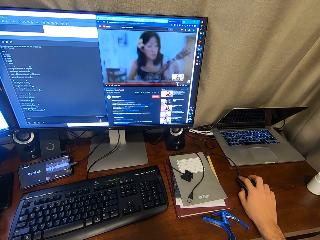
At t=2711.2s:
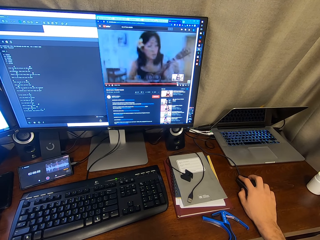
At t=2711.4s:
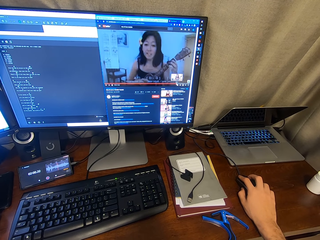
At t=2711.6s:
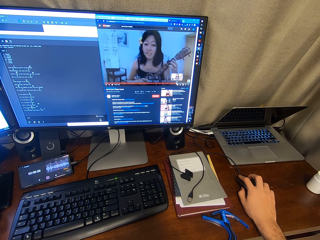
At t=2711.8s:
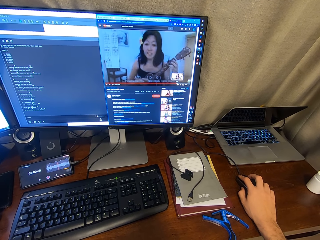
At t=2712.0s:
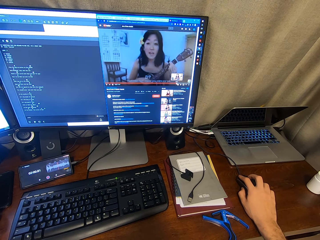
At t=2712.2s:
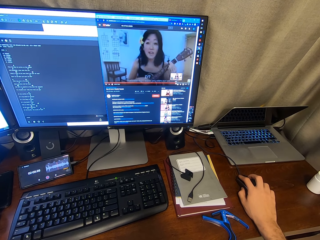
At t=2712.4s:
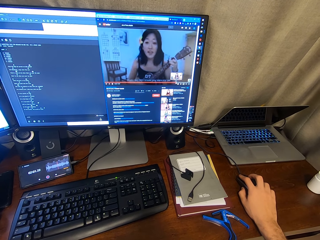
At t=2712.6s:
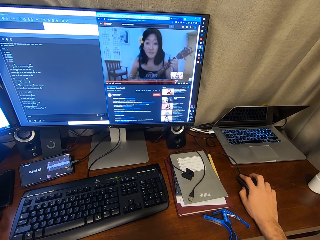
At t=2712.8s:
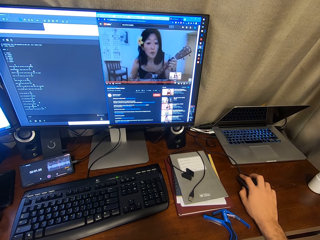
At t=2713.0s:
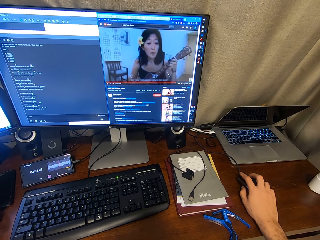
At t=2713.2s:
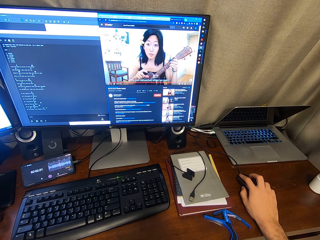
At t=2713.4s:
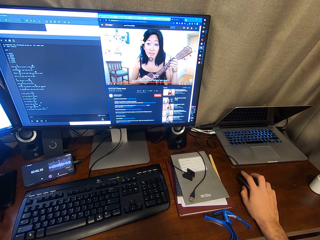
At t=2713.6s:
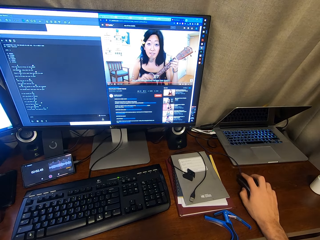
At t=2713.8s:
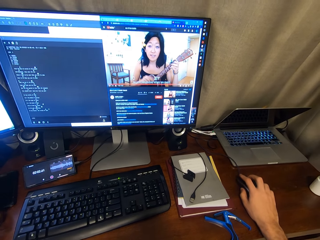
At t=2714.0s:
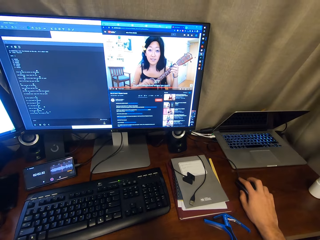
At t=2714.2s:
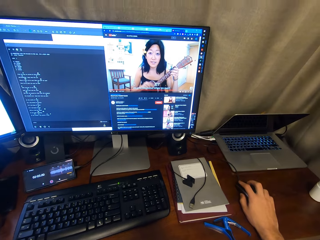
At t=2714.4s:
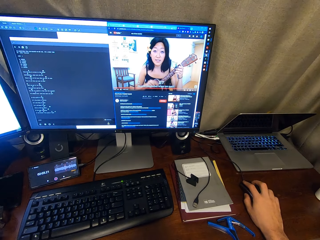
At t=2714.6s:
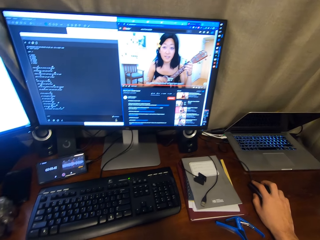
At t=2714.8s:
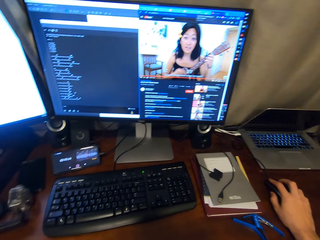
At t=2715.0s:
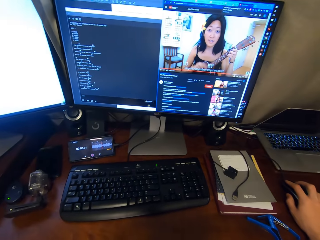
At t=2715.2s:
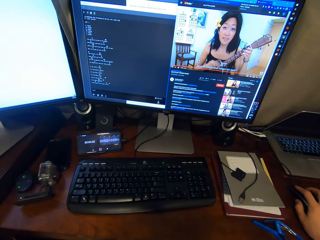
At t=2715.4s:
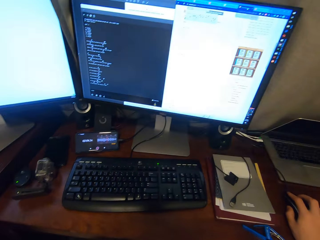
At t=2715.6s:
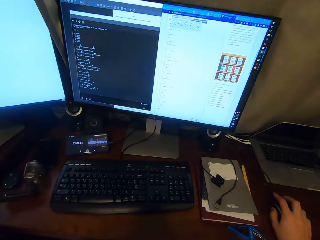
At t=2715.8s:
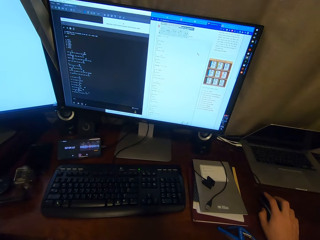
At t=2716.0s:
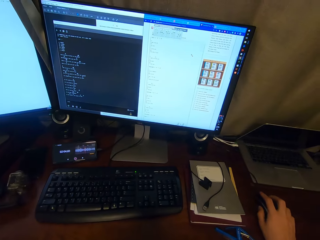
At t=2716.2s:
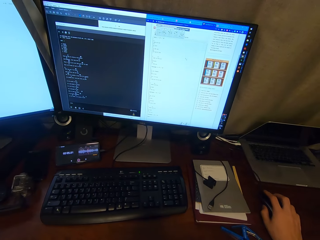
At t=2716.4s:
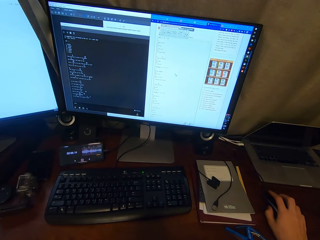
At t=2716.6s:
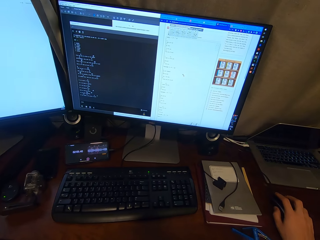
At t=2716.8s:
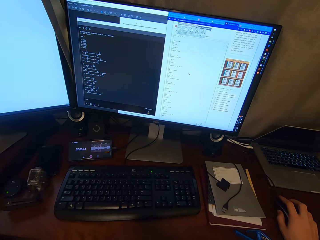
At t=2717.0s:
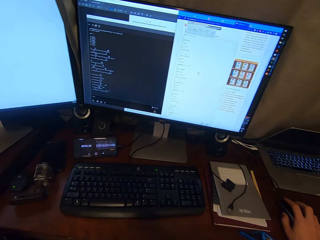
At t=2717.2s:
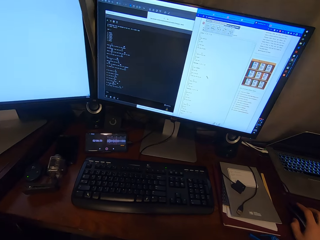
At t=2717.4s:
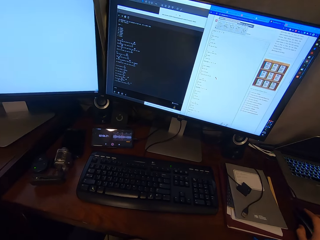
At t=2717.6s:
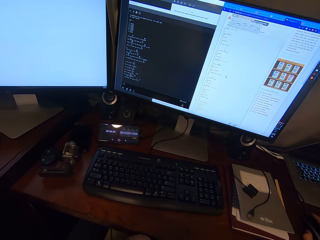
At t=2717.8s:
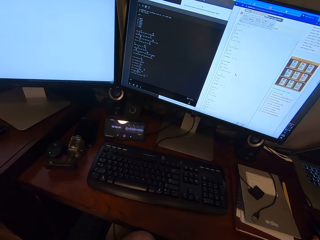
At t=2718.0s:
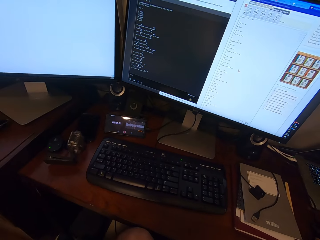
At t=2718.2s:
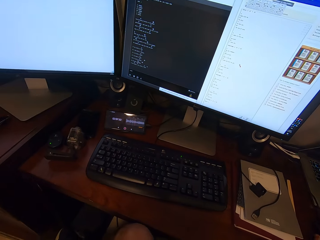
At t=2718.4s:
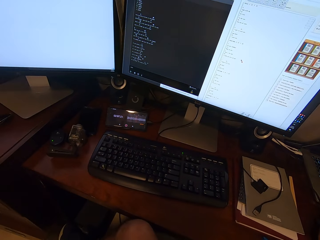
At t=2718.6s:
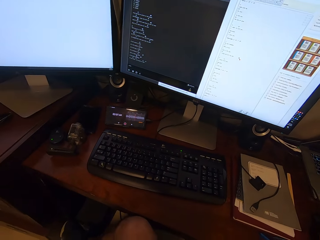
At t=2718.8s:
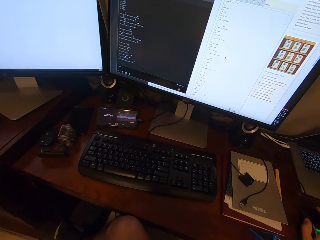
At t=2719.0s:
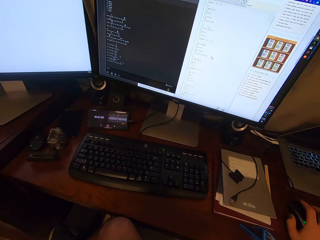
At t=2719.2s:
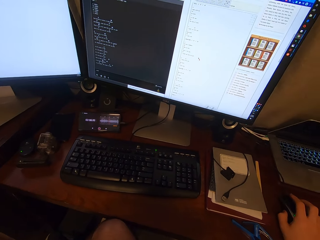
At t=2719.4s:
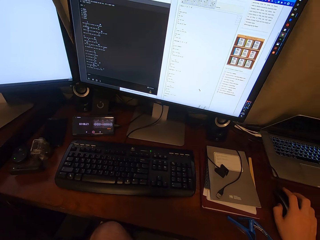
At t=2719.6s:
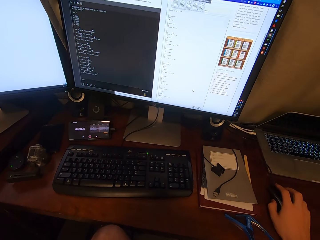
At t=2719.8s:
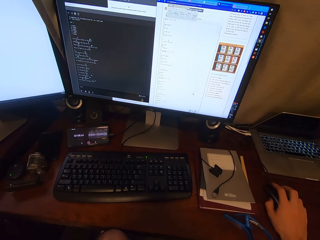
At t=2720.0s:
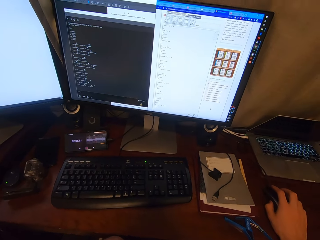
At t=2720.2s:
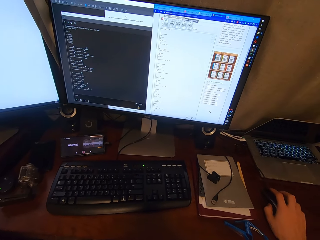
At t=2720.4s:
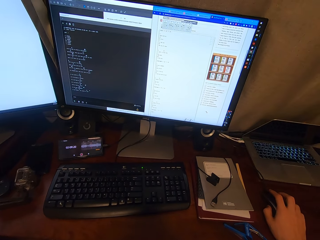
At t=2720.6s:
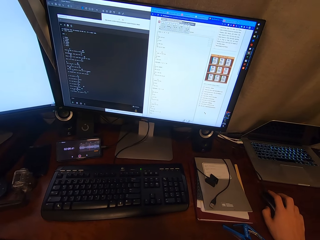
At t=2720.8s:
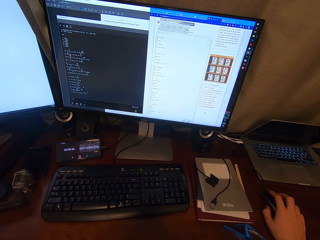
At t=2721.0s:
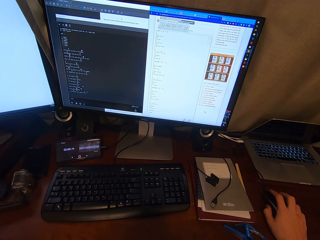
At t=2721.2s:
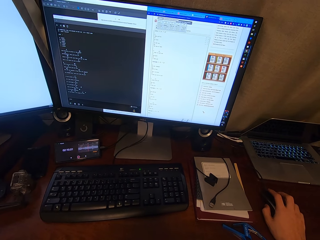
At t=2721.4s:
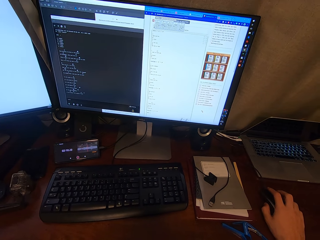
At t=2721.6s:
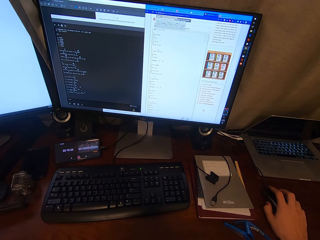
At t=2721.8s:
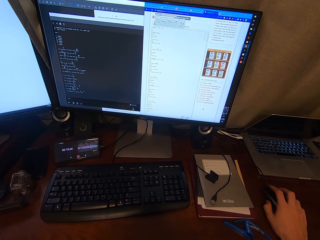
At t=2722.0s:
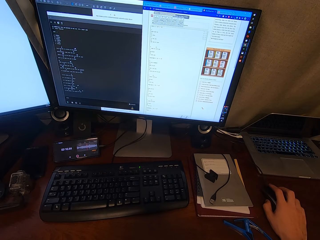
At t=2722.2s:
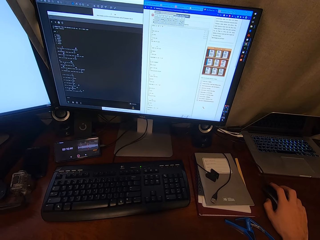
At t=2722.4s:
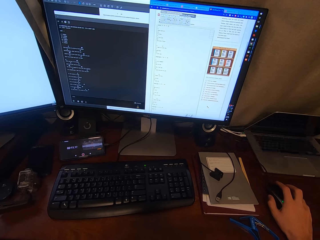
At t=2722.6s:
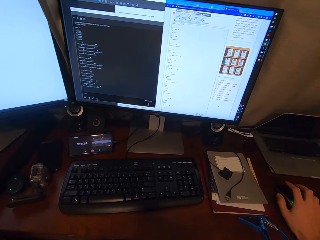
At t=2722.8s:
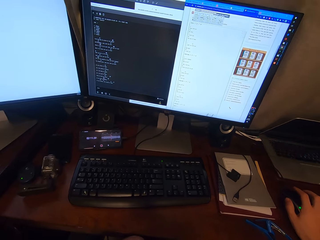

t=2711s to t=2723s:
The camera wearer looks around.

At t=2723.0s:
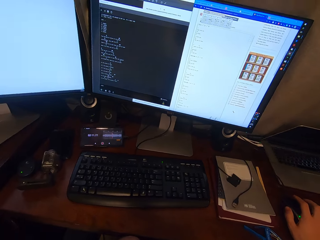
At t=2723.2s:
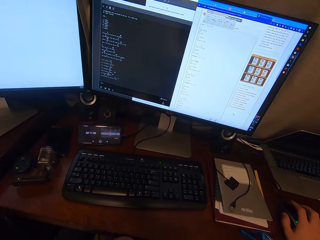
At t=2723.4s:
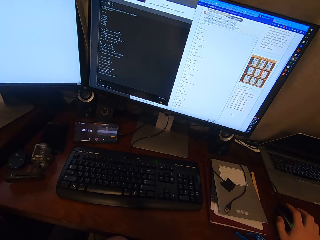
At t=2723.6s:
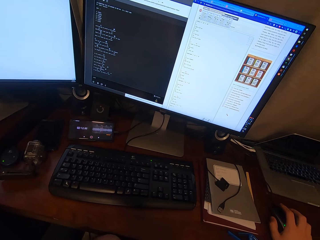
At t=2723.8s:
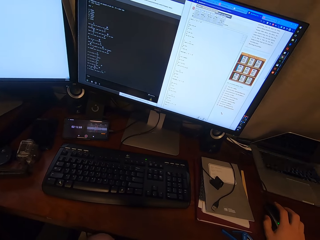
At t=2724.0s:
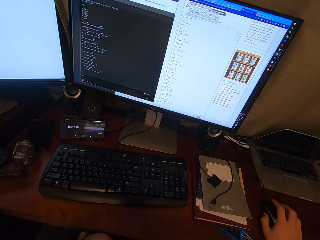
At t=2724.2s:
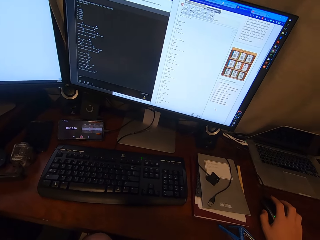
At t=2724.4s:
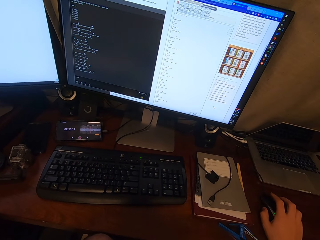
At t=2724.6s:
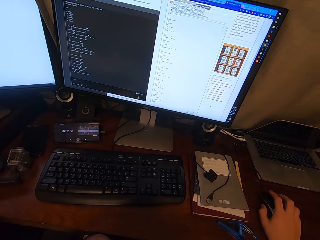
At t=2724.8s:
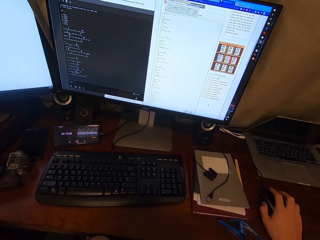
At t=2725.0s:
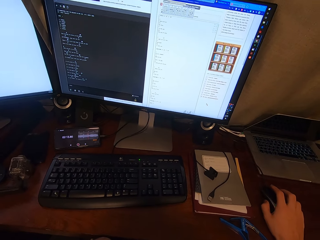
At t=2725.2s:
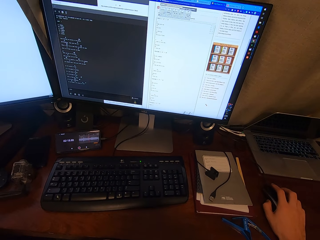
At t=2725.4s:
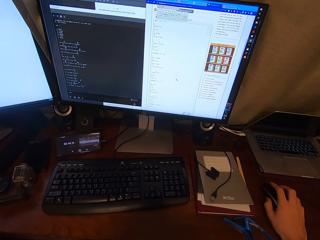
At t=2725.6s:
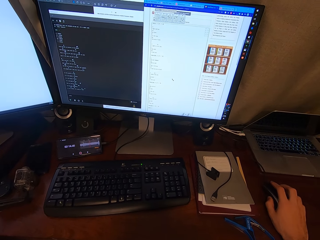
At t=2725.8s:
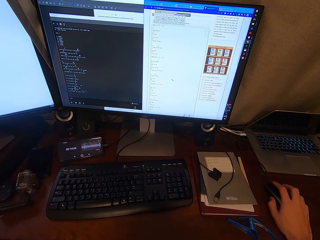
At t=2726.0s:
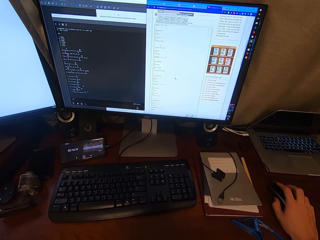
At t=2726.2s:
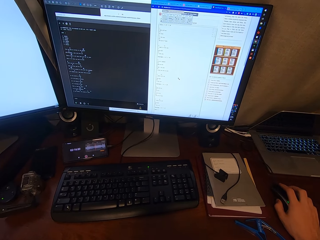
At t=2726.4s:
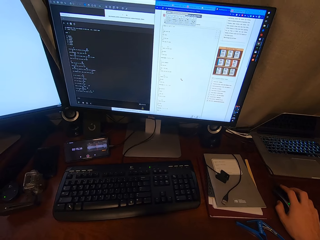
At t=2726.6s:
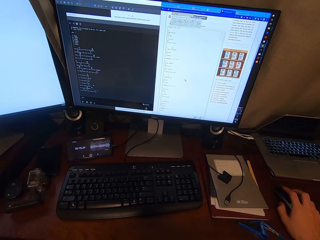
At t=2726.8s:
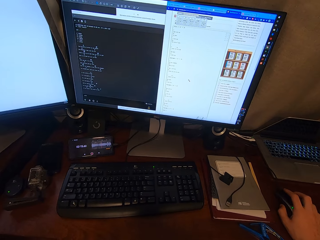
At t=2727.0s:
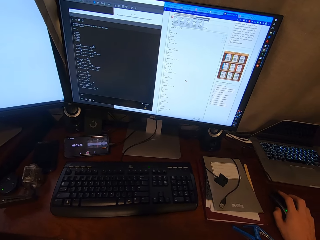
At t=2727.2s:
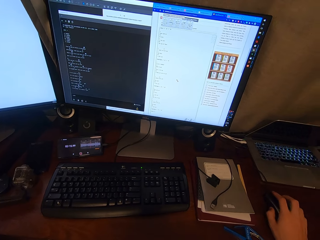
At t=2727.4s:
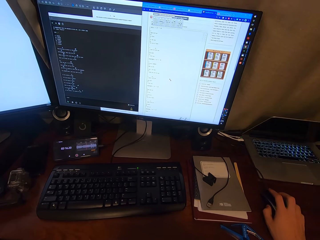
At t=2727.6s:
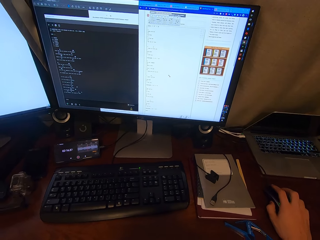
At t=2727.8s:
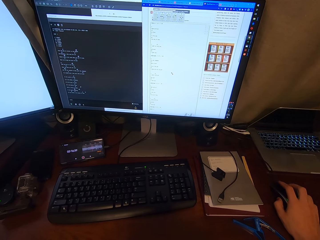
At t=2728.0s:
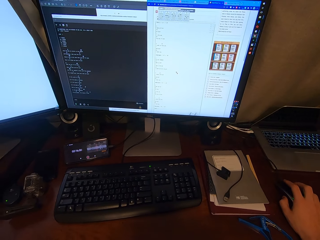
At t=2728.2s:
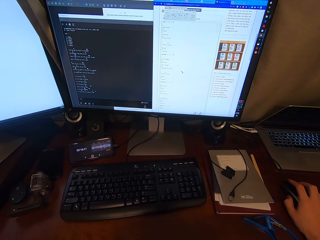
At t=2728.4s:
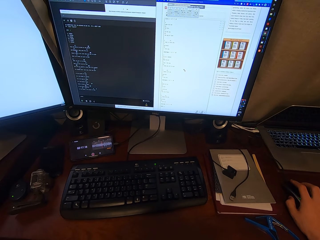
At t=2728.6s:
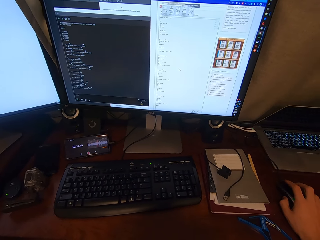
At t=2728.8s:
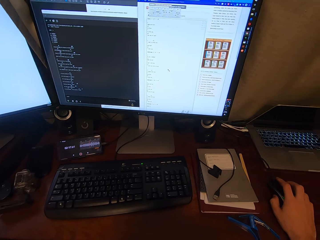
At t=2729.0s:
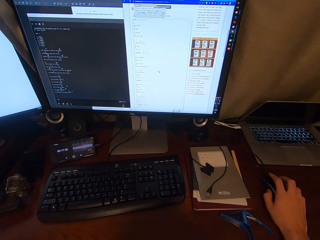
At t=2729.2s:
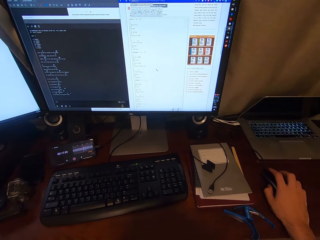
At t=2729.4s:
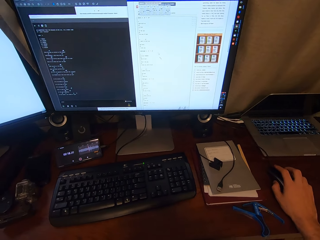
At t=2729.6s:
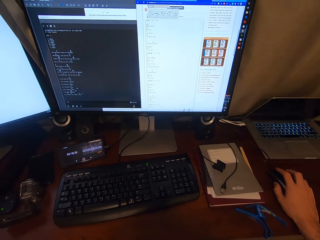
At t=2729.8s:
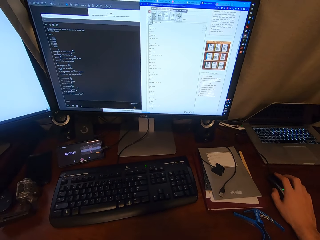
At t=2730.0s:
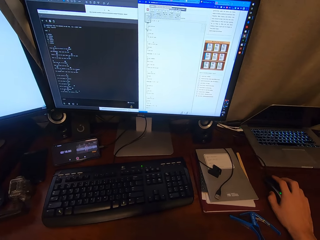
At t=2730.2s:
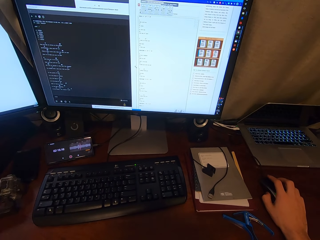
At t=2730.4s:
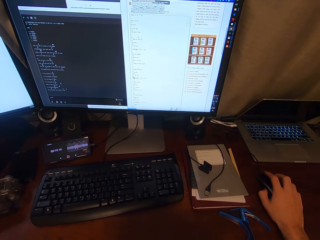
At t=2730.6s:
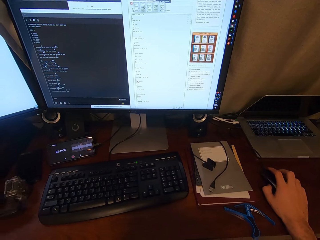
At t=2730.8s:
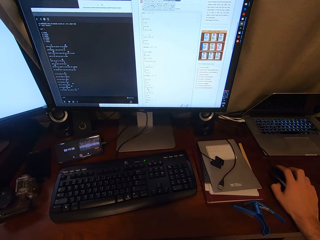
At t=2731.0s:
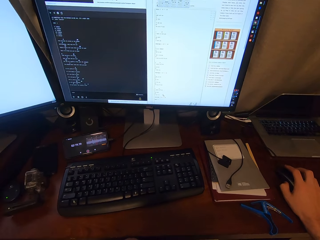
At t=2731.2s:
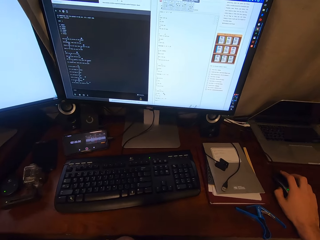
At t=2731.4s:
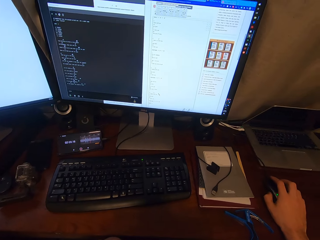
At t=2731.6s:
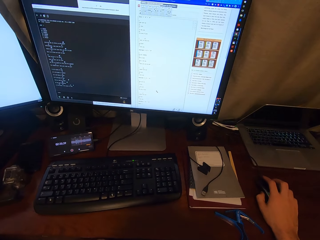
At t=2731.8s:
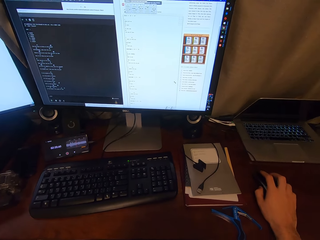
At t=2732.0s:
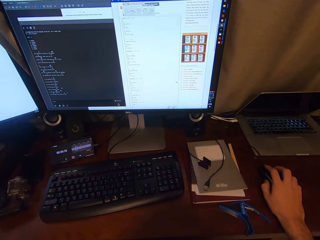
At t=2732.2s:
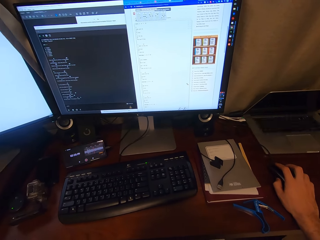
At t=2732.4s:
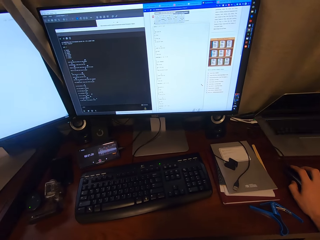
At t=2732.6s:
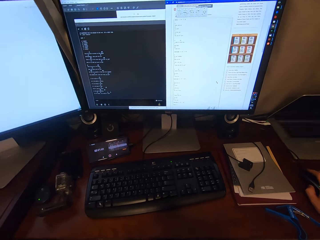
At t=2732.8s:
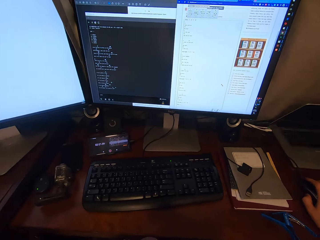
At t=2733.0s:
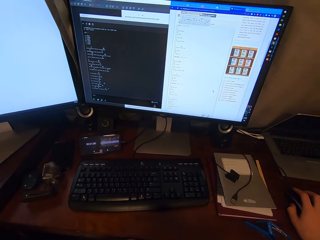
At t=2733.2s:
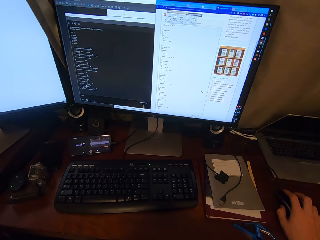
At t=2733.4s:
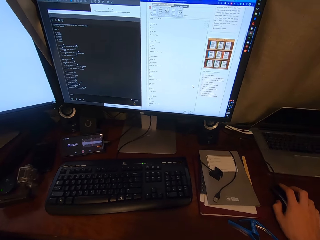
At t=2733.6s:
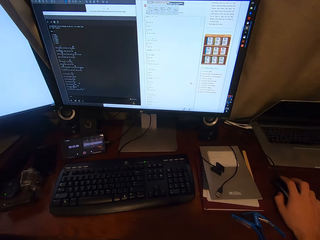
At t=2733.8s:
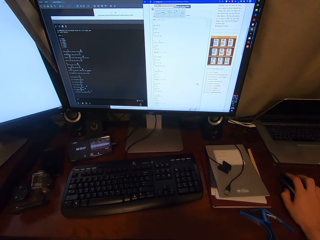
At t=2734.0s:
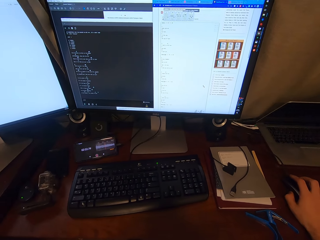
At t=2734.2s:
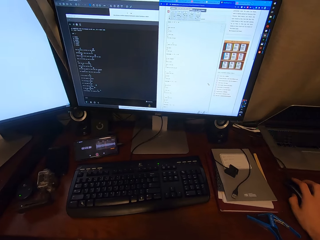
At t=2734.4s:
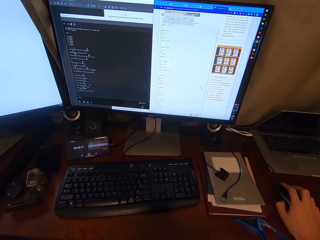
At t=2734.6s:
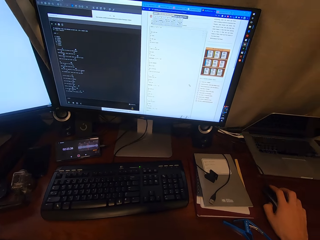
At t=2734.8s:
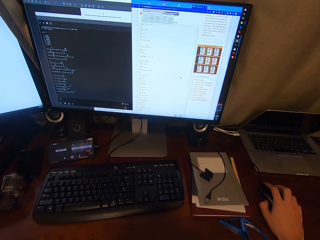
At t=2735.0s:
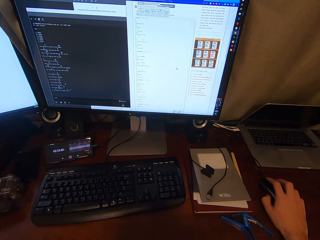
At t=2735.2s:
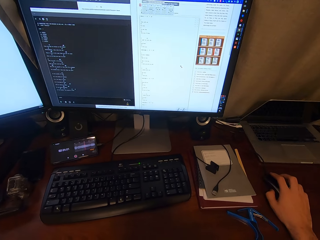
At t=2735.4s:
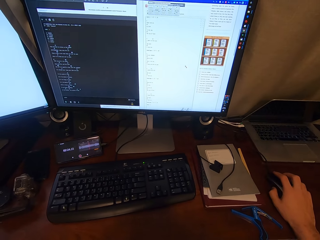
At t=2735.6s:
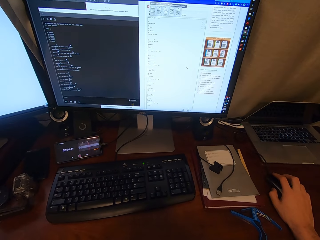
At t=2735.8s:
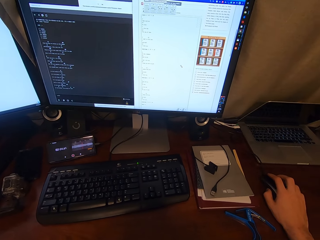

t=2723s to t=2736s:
The camera wearer looks at the computer.
